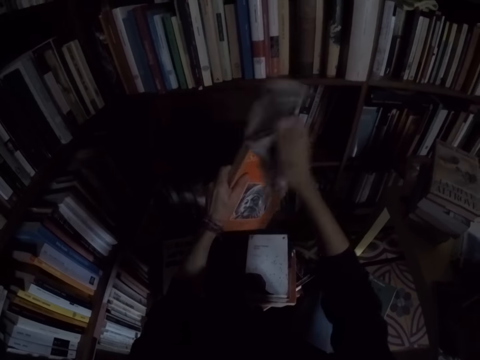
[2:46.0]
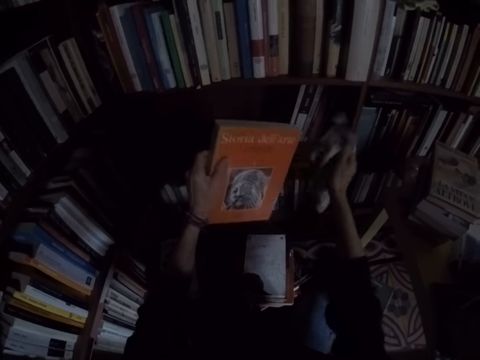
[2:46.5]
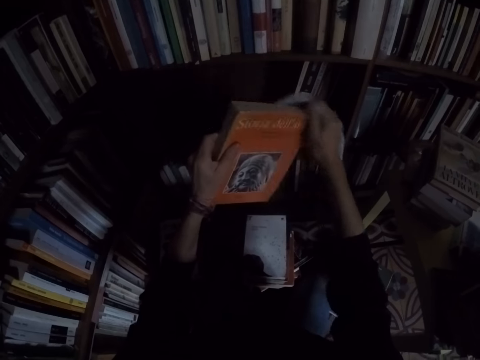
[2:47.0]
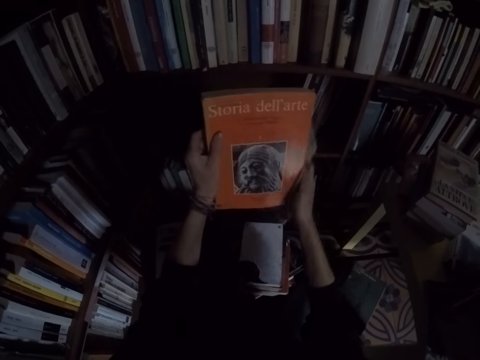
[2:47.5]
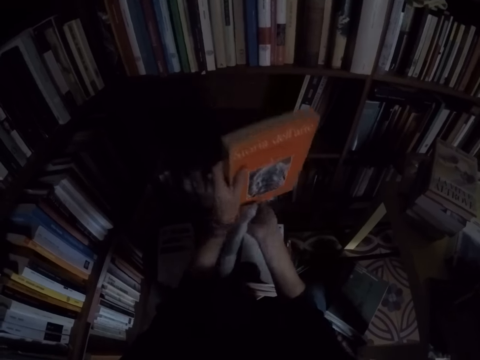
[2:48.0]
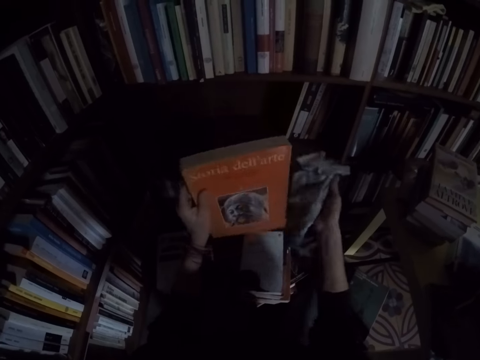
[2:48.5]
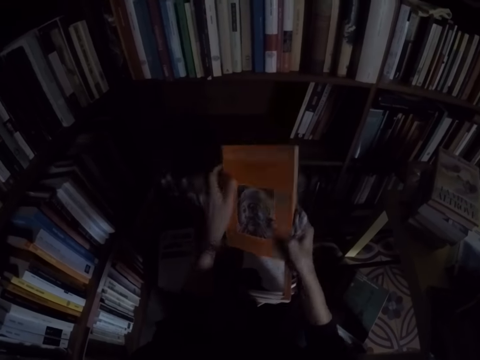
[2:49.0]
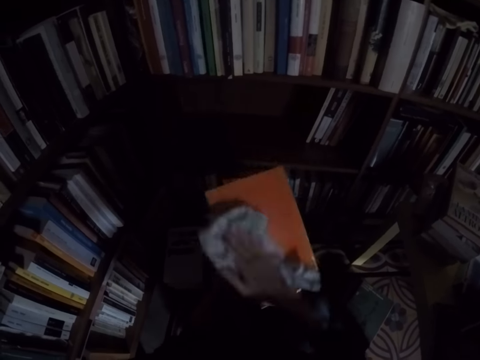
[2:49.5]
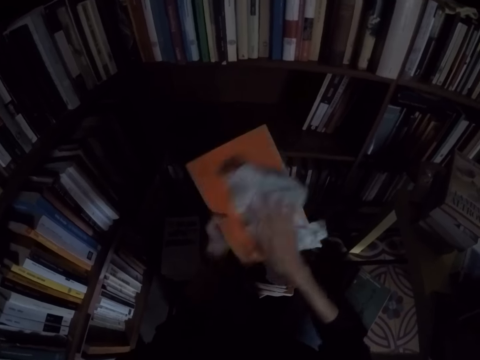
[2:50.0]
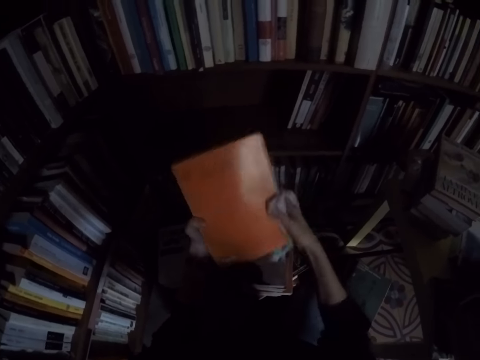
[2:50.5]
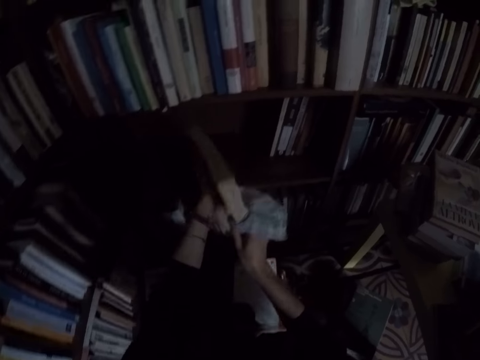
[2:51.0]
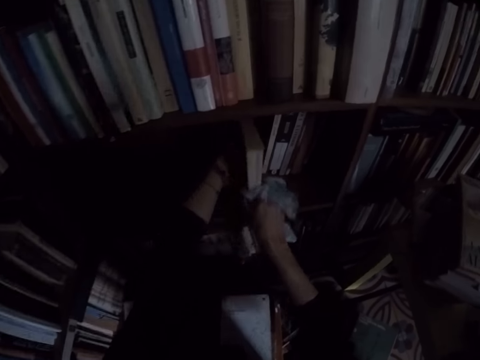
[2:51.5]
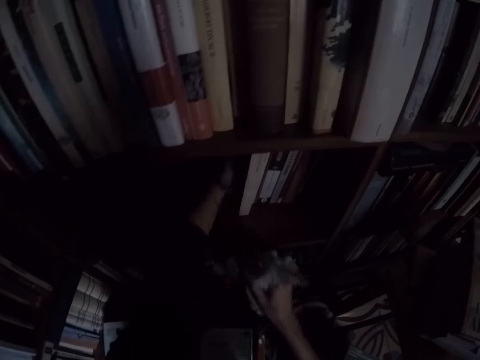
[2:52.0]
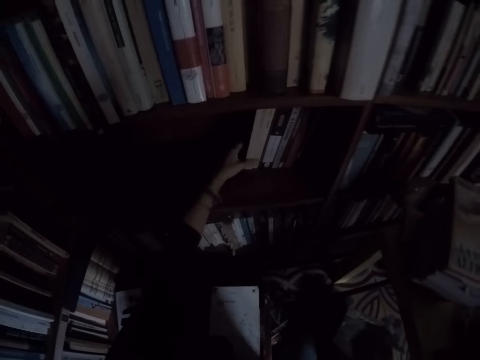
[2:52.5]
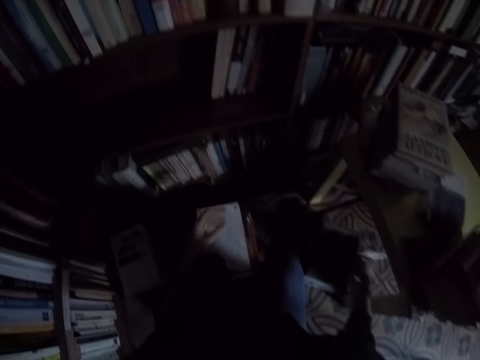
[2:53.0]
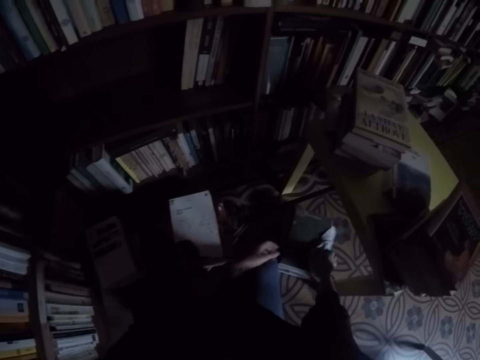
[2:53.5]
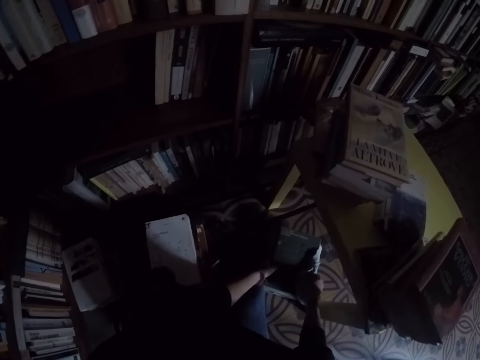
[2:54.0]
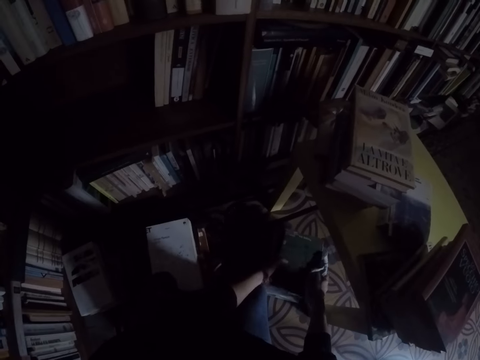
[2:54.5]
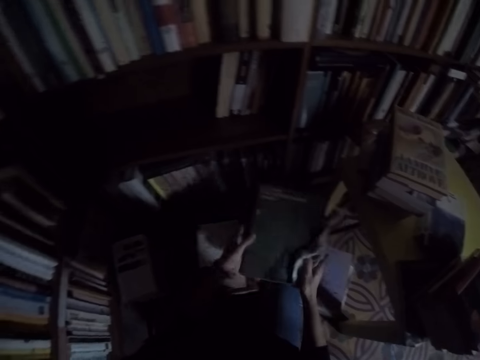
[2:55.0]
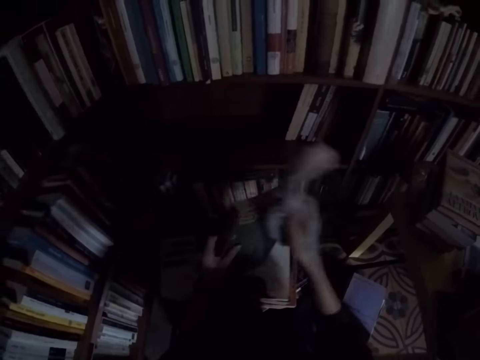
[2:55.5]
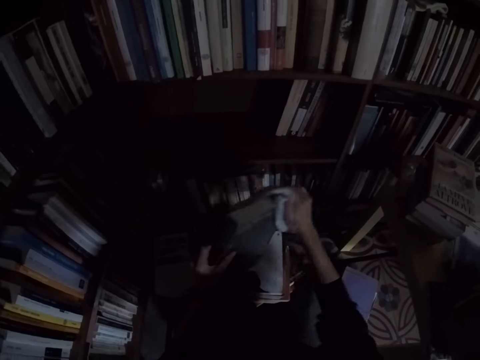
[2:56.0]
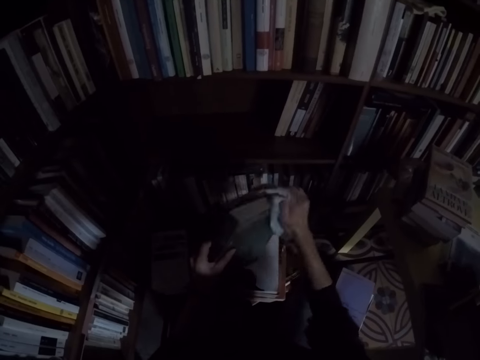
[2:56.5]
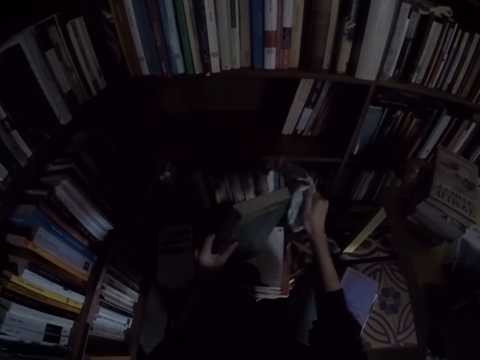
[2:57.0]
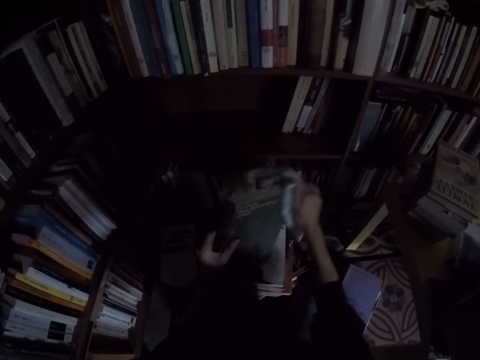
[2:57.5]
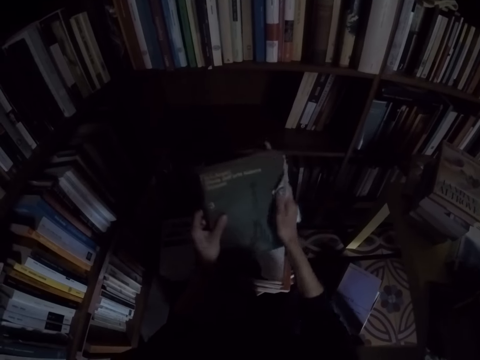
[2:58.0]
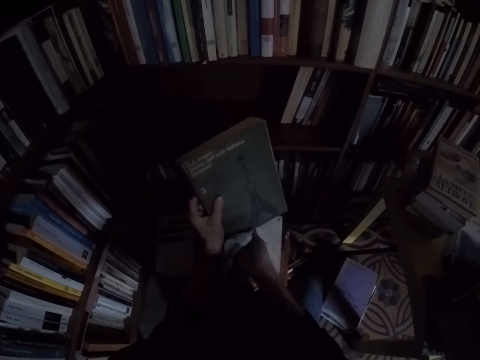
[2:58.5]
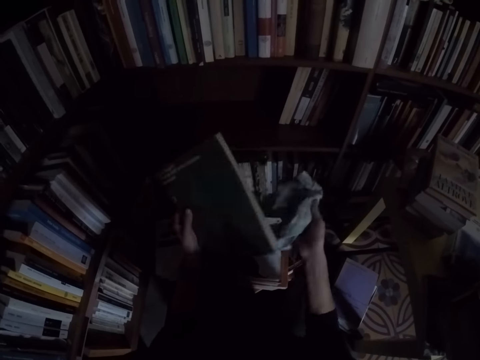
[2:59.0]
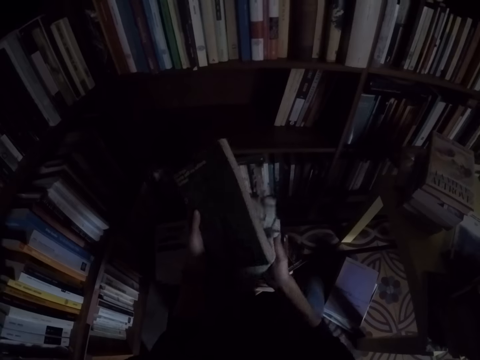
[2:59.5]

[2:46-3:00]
The camera wearer places the book on the shelf with his left hand. He takes a book from the top of another book with both hands. He cleans the book with the rag in his right hand.

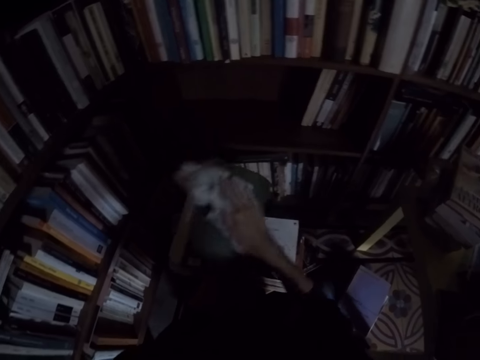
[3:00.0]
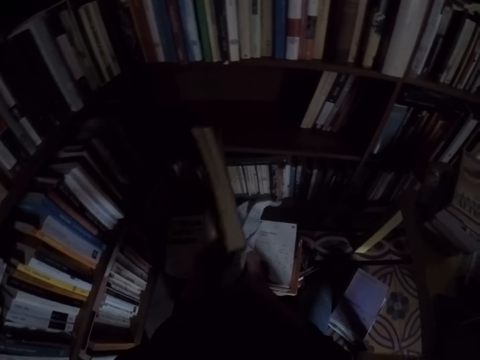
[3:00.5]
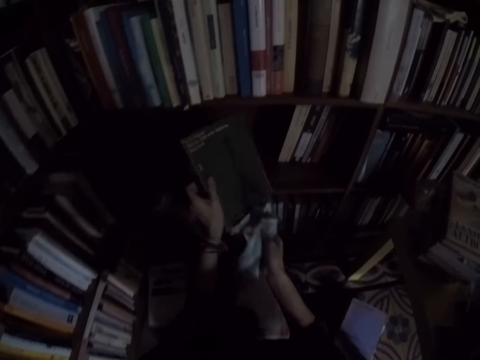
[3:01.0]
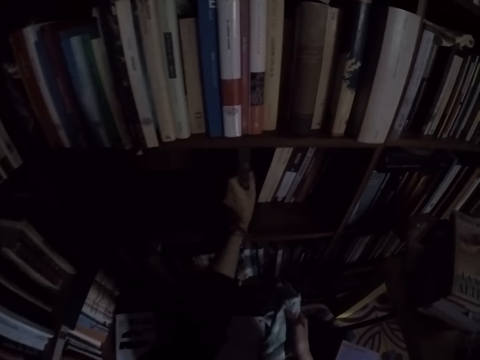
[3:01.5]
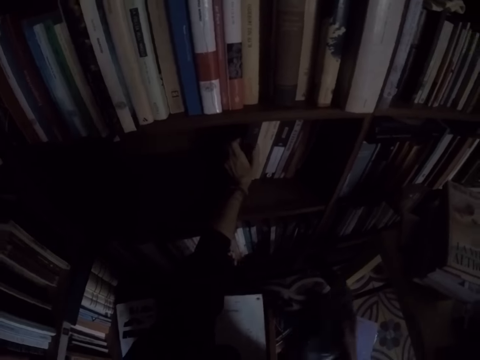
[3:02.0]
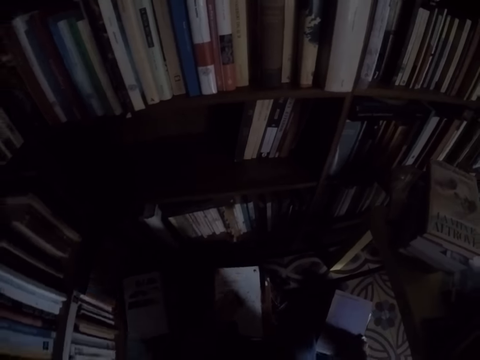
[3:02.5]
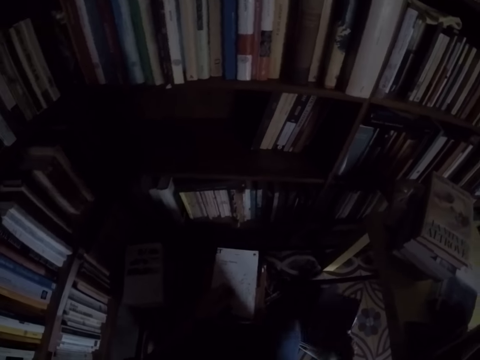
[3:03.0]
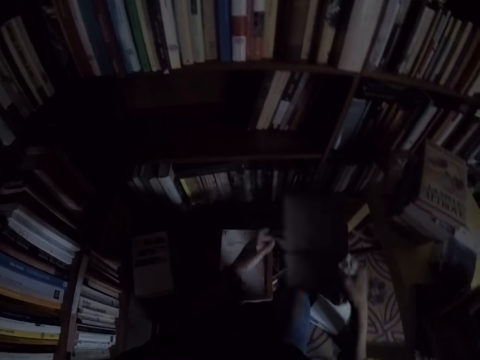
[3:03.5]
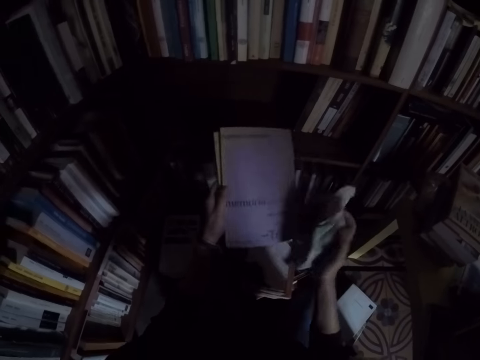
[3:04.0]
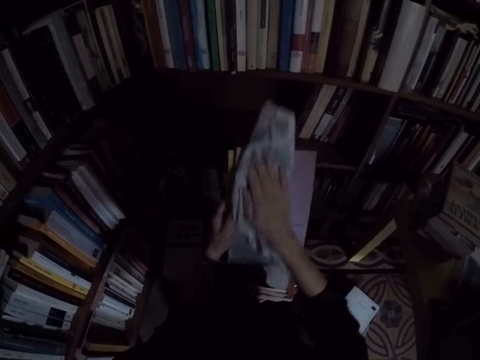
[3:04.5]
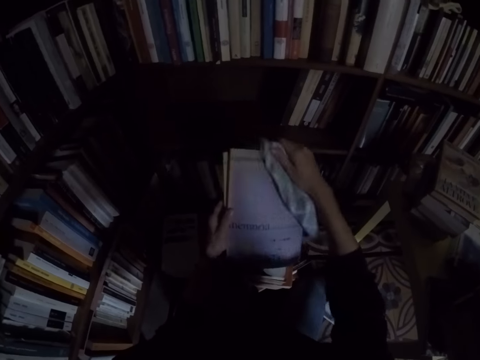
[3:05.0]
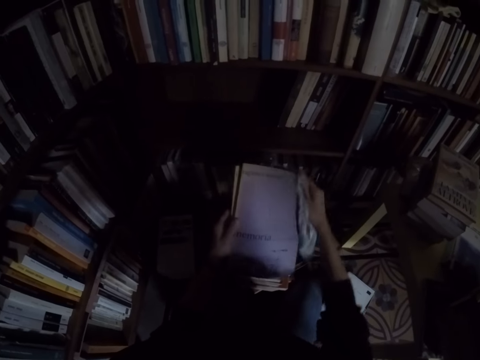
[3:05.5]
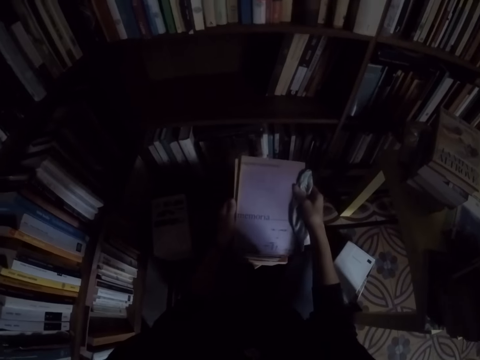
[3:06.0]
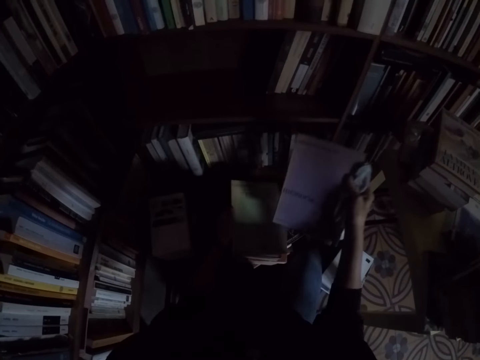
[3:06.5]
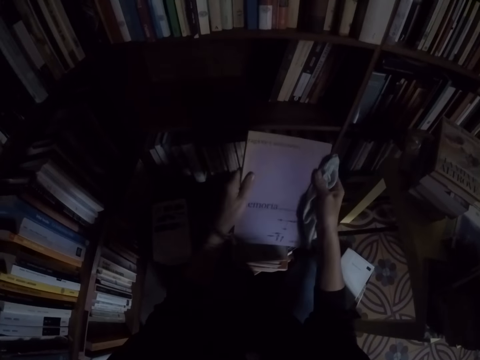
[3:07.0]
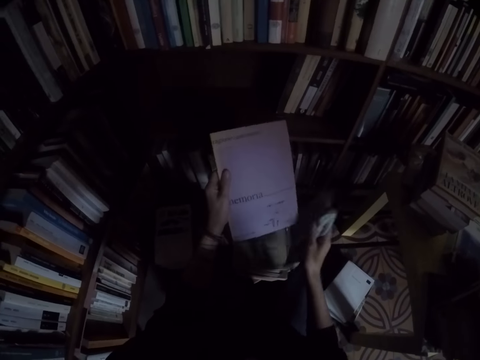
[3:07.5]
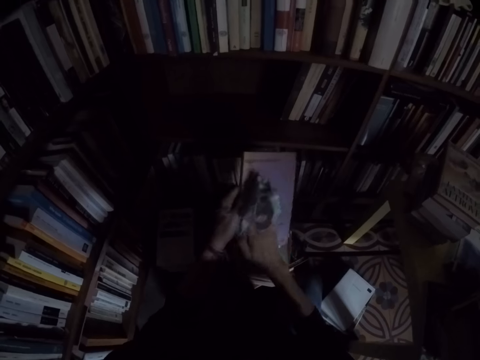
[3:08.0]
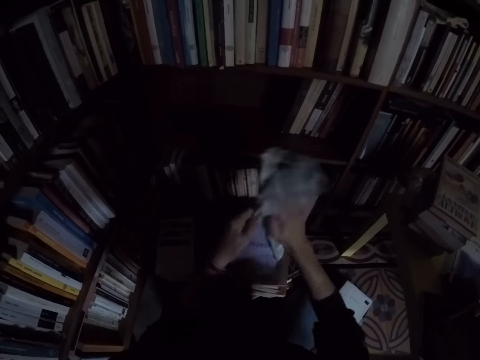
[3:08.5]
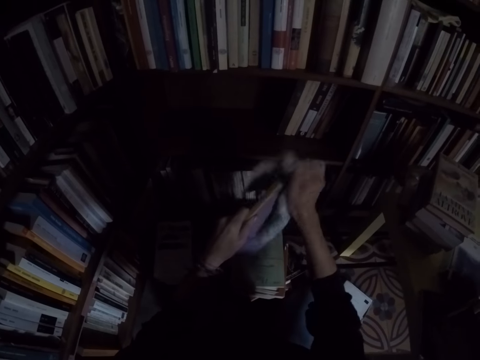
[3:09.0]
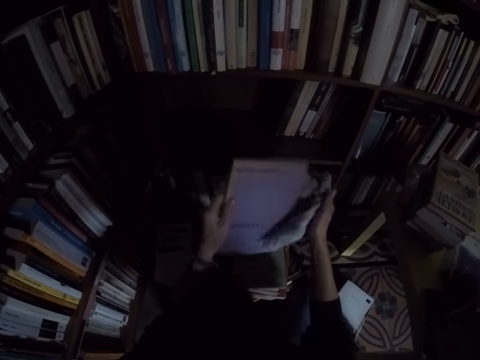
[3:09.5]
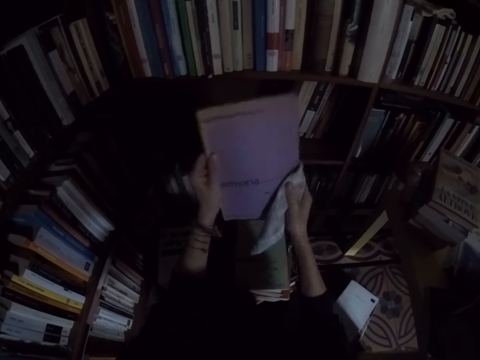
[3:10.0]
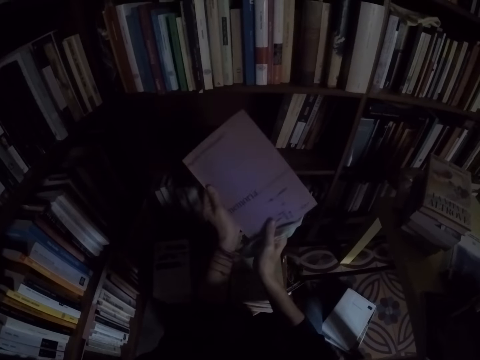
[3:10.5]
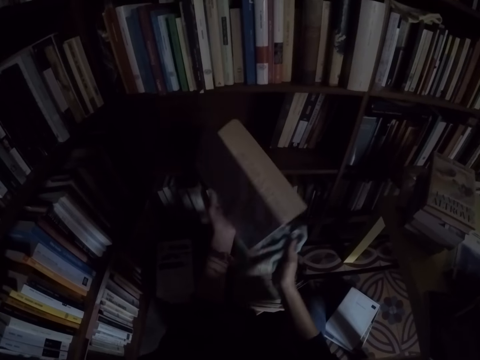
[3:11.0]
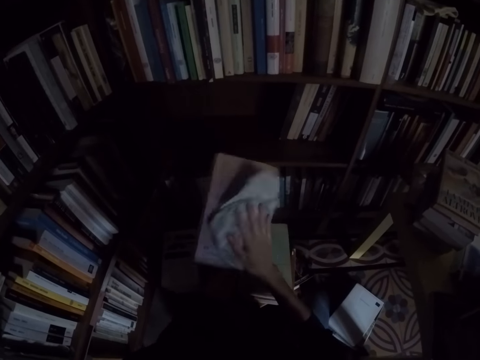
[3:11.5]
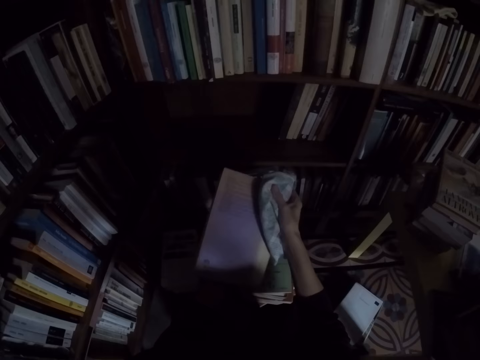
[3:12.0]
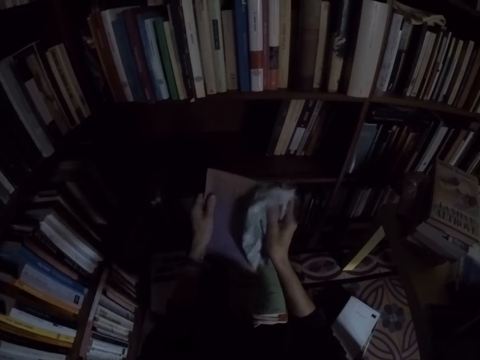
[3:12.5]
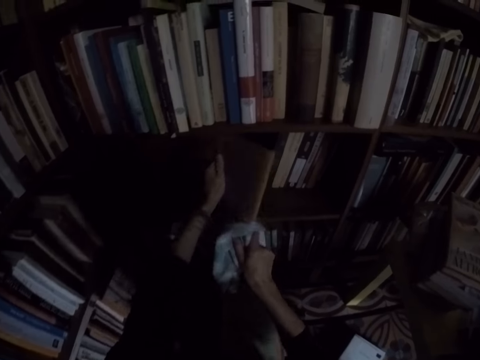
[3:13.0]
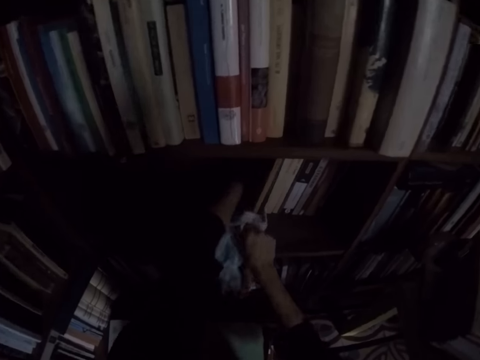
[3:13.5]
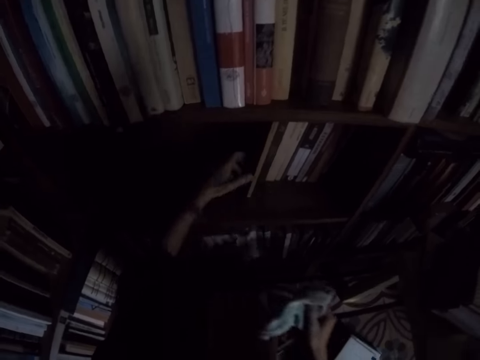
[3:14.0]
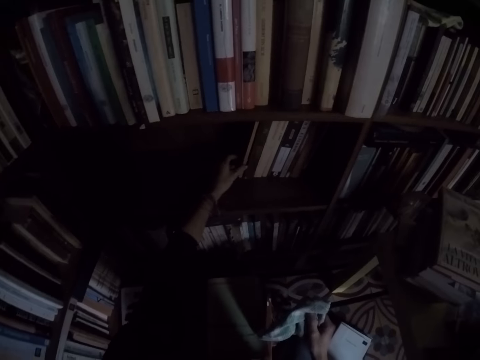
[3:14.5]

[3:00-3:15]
The camera wearer places the book on the shelf with his left hand. He picks books from the floor with both hands. He cleans a book with the rag in his right hand. He drops a book on another book. He cleans a book with the rag in his right hand. He places the book on the shelf with his left hand.
